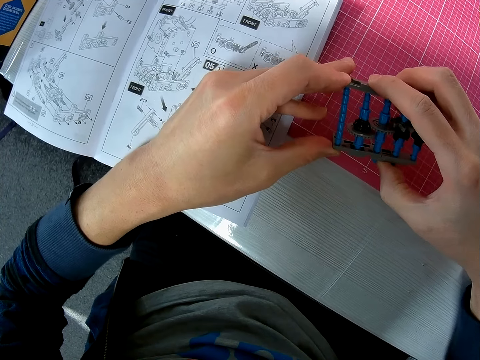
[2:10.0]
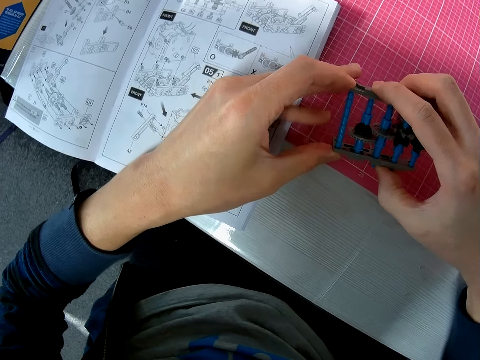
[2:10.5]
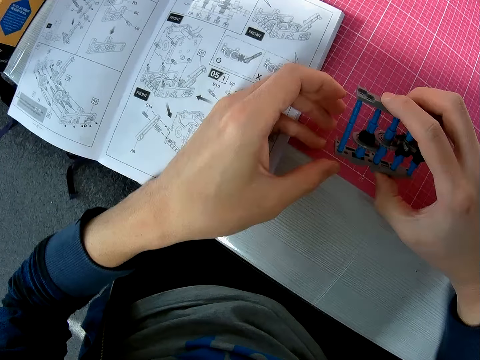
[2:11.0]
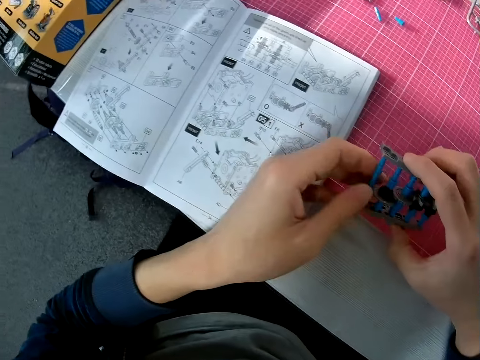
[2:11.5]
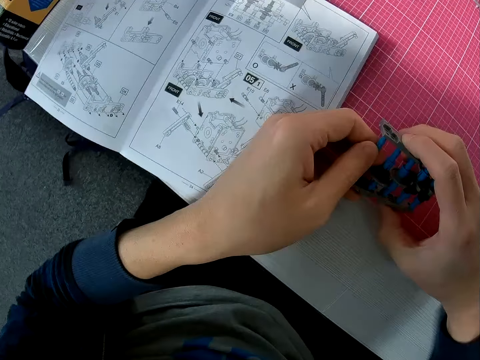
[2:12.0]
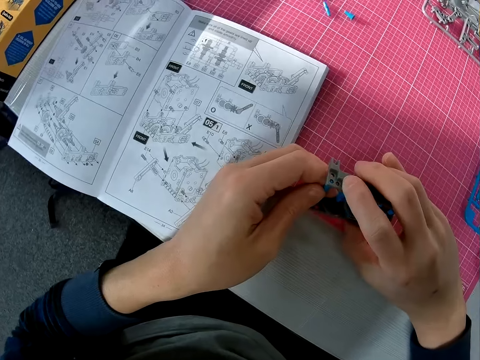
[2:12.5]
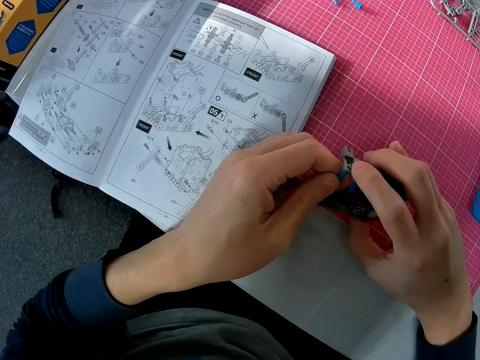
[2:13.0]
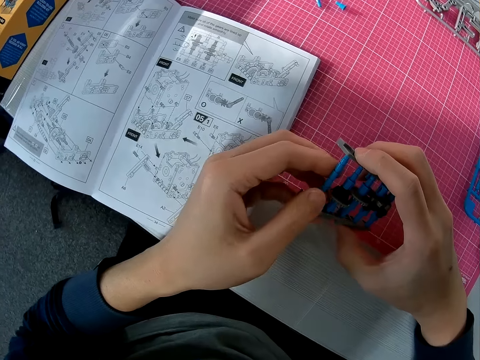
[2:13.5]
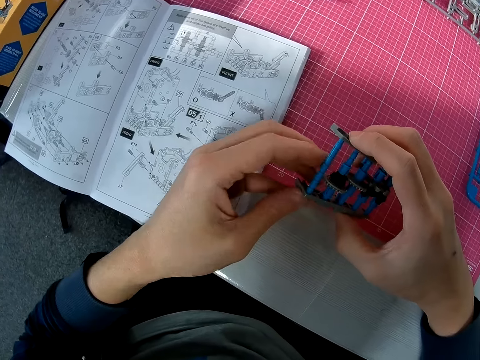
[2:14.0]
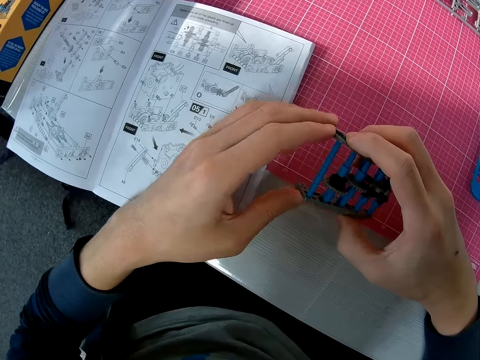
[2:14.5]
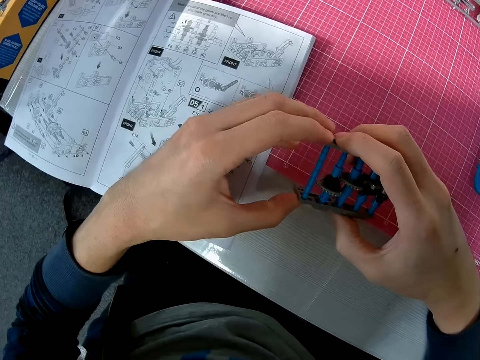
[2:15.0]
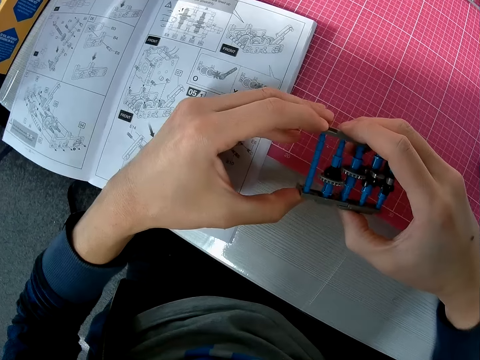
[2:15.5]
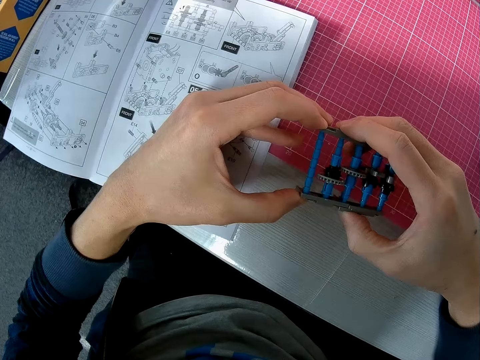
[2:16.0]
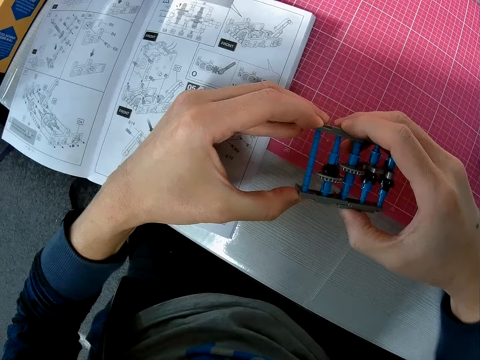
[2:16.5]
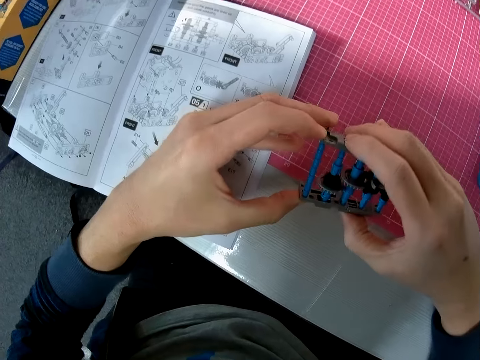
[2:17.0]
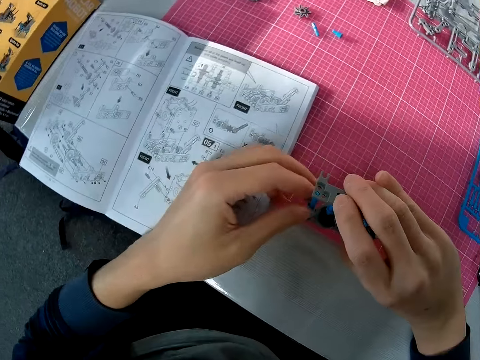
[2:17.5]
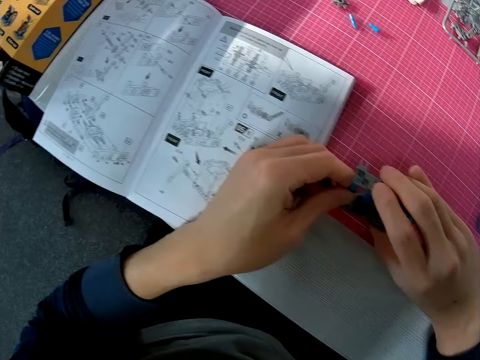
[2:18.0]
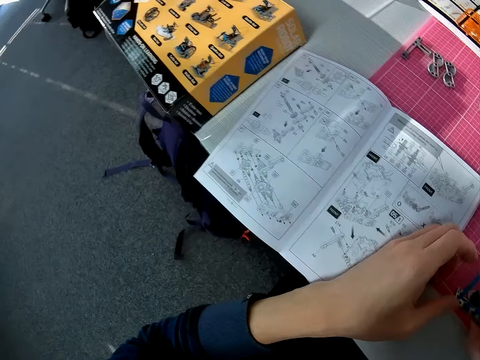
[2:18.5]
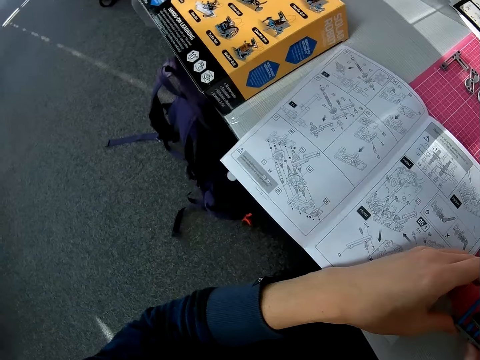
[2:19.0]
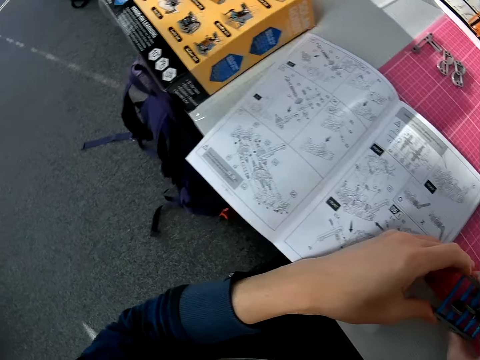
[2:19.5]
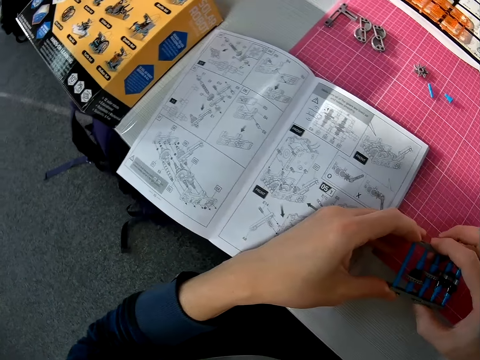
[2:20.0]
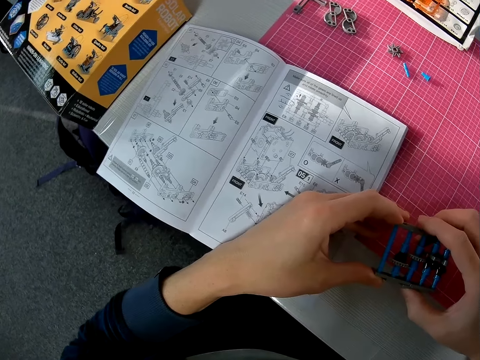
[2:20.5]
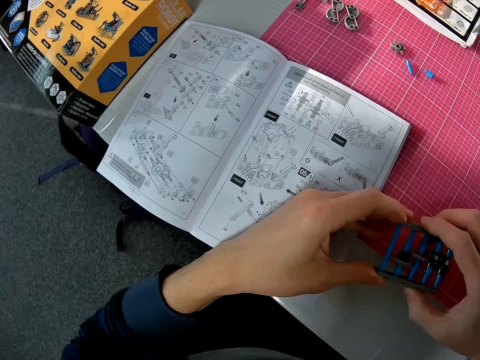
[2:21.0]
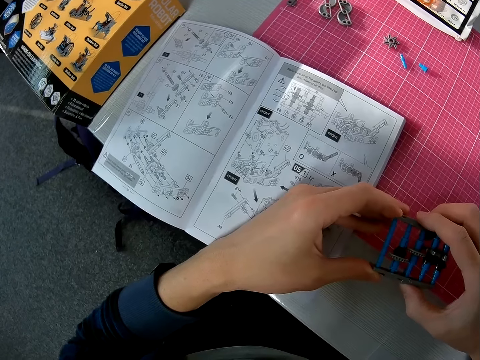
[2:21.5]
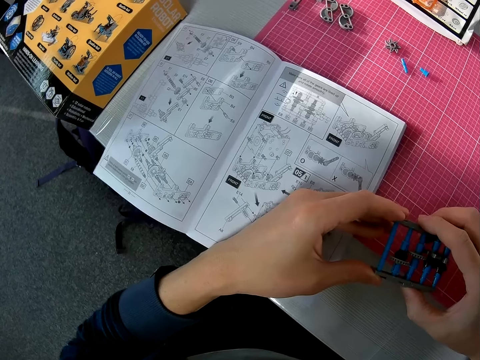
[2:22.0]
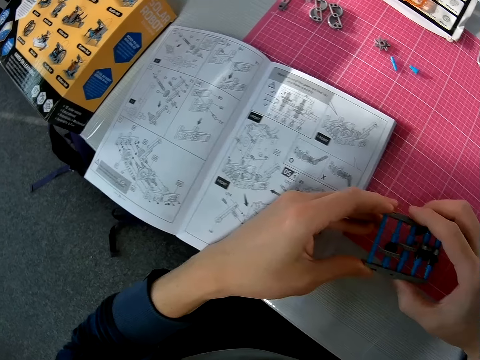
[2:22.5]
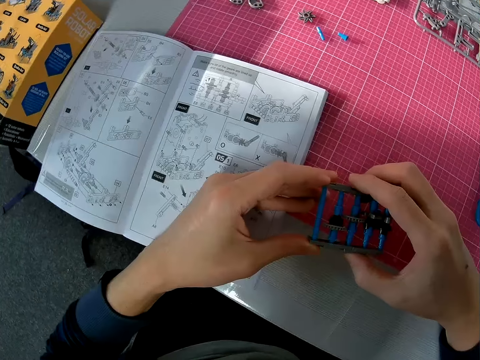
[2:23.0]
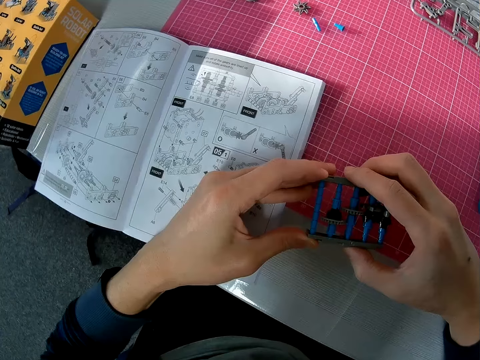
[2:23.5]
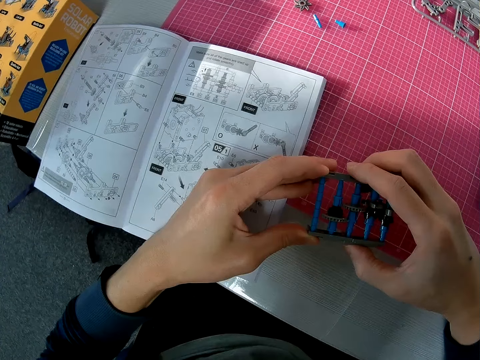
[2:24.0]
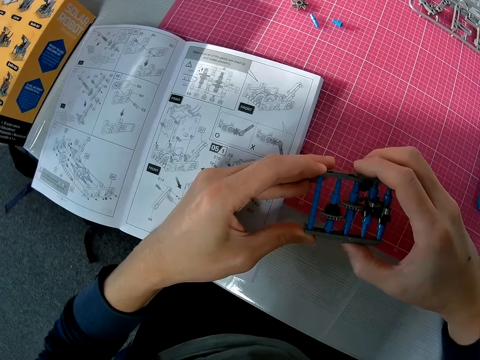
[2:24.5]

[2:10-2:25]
The camera wearer removes a hand from the solar robot. They hold the solar robot. They turn the solar robot. They press the solar robot. They turn the solar robot. They hold the solar robot. They turn the solar robot. They press the solar robot.

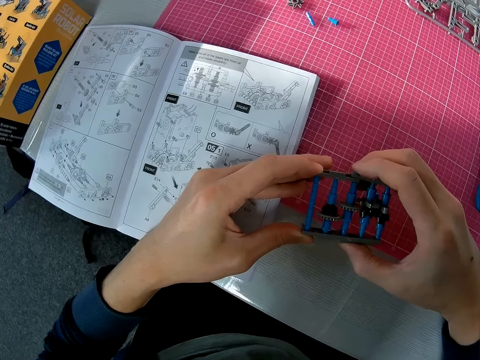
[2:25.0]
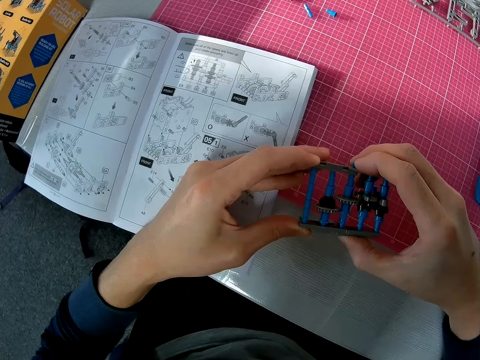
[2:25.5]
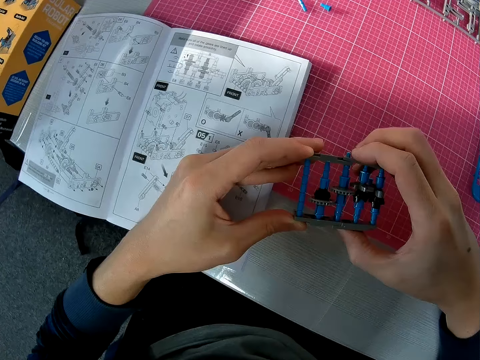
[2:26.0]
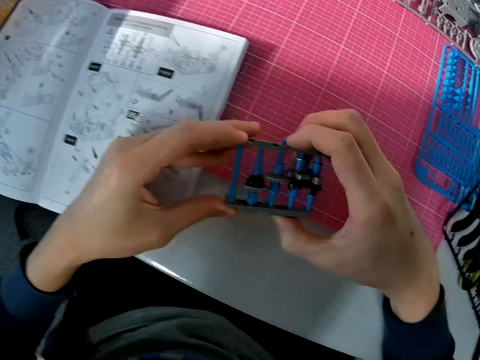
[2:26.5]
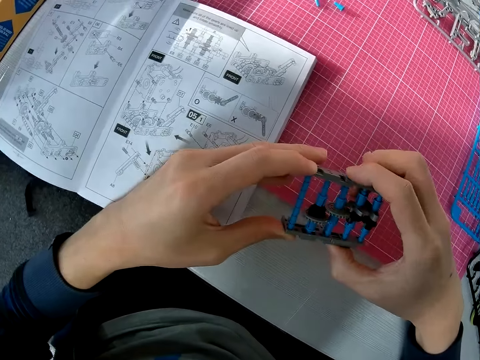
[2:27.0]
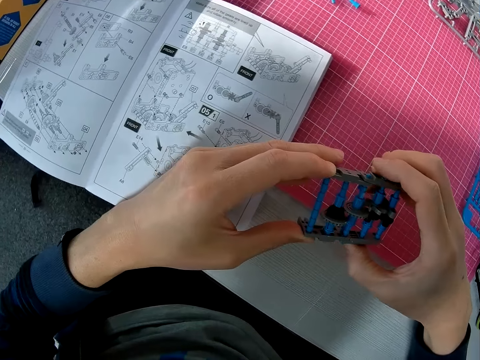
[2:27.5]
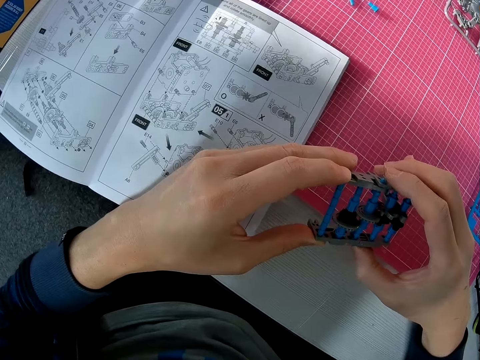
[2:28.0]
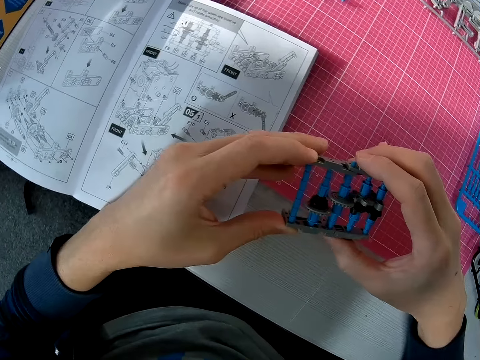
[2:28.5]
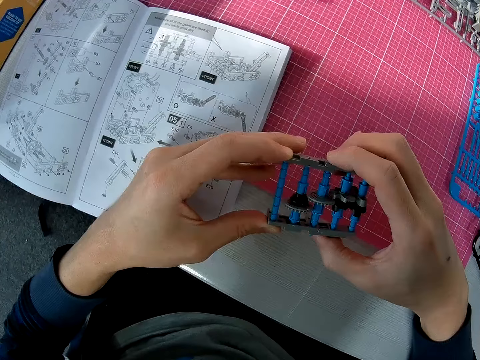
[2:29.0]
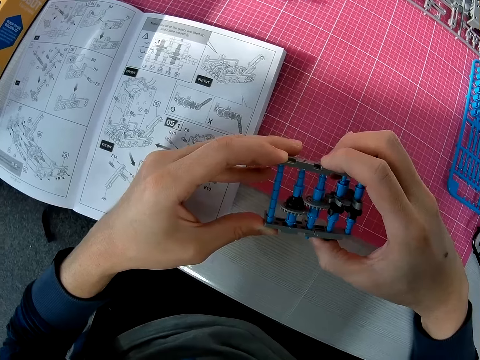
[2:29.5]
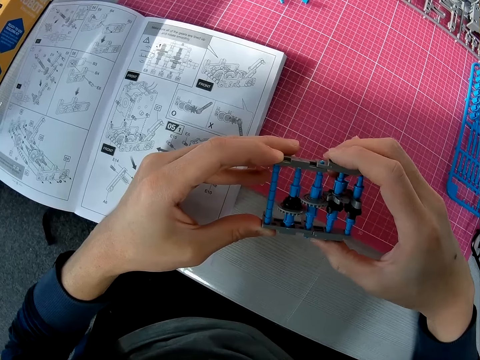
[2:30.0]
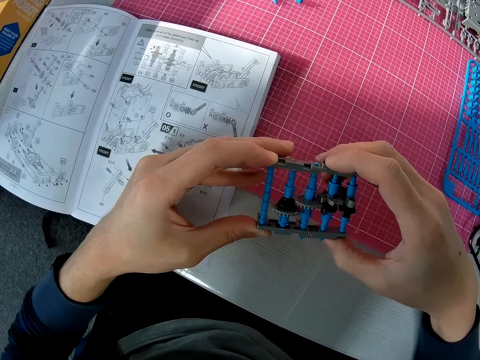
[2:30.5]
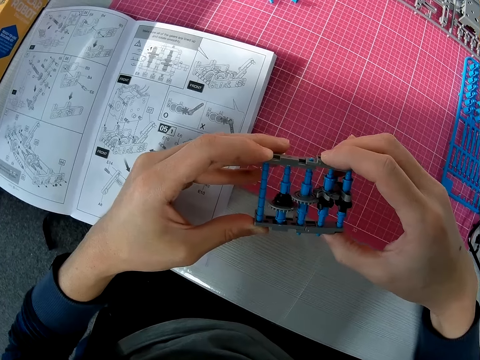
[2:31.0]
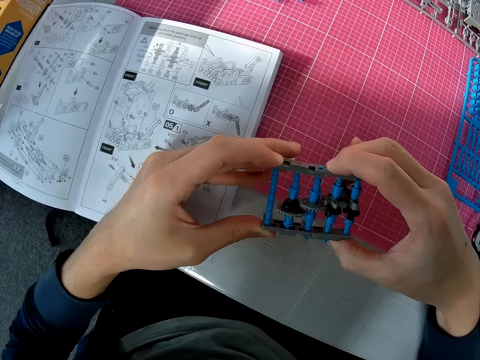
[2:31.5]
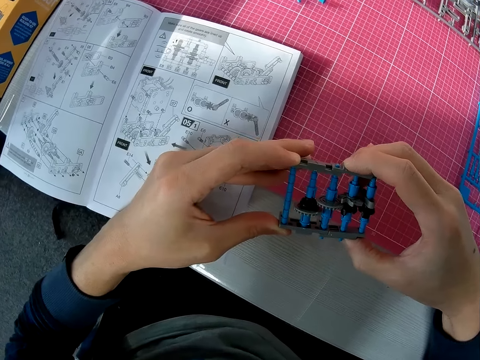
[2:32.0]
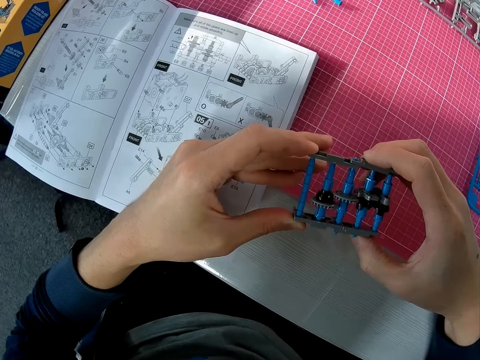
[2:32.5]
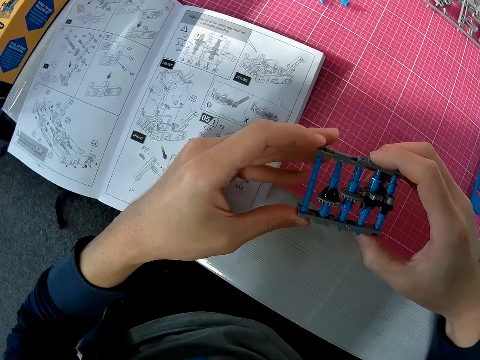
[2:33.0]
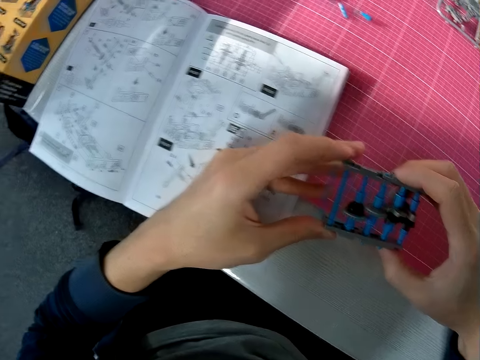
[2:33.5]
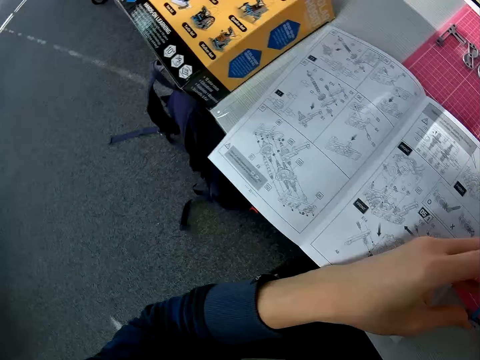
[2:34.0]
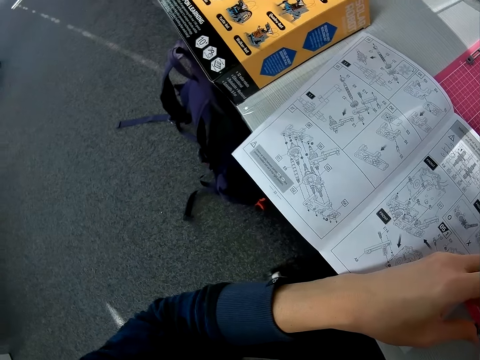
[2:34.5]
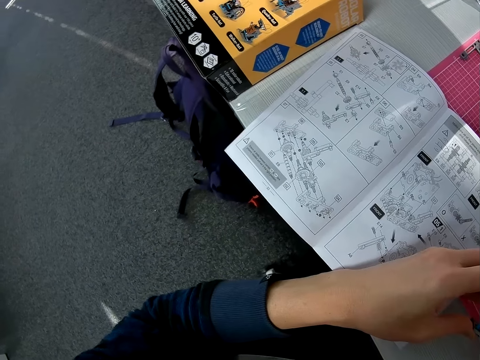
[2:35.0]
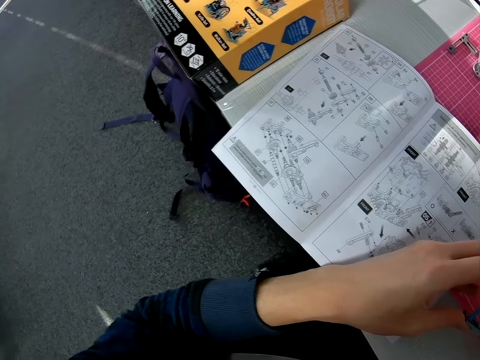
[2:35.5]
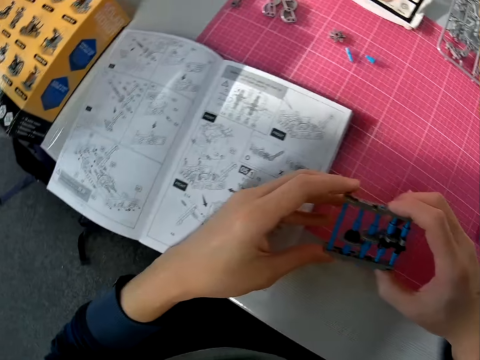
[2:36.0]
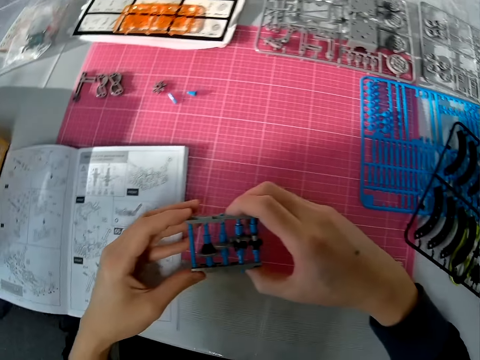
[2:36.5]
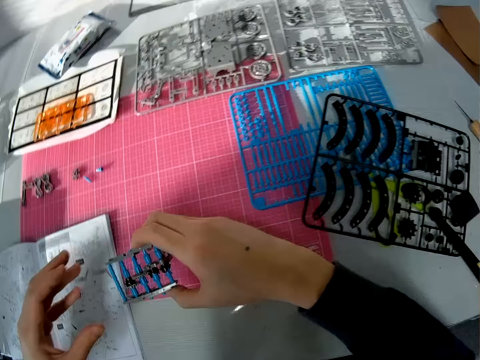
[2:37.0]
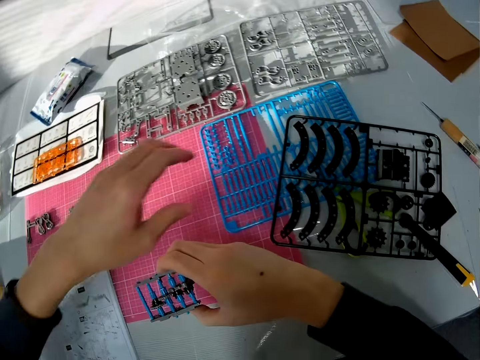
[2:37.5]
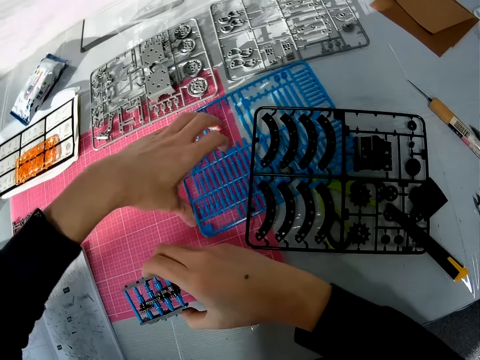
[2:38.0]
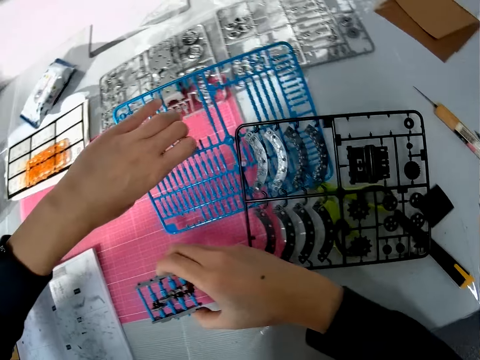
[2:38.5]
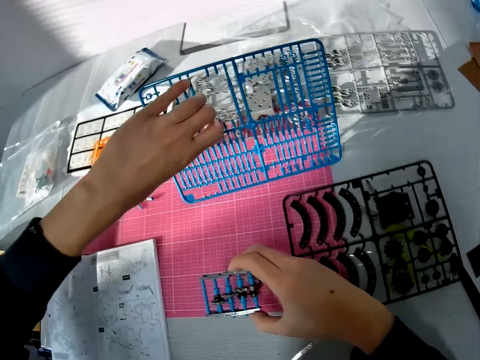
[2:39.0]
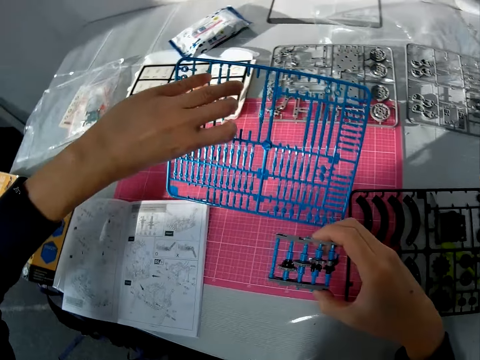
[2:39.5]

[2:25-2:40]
The camera wearer removes a hand from the solar robot. He picks up a blue object, a plastic part of the solar robot, from the table with his left hand.
